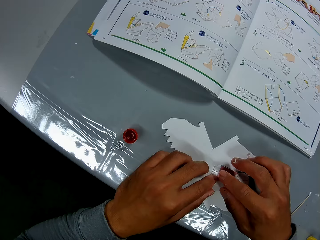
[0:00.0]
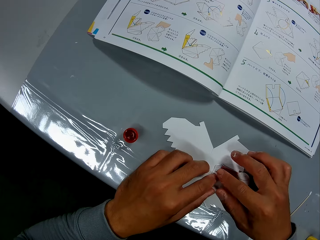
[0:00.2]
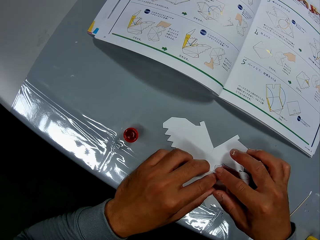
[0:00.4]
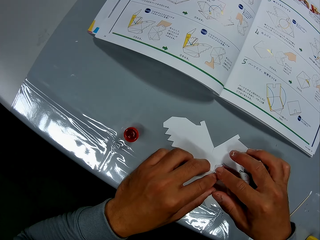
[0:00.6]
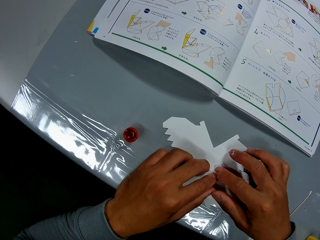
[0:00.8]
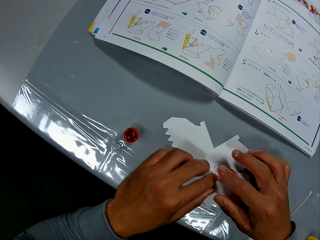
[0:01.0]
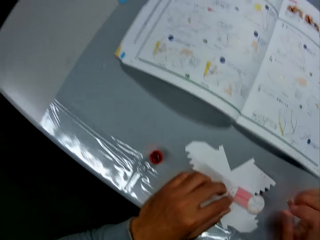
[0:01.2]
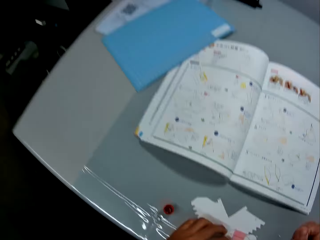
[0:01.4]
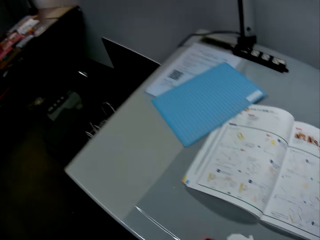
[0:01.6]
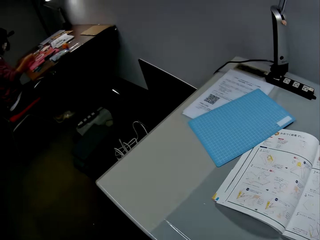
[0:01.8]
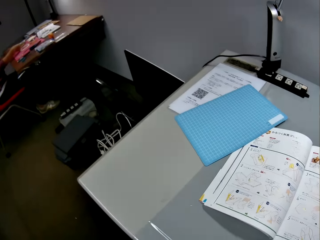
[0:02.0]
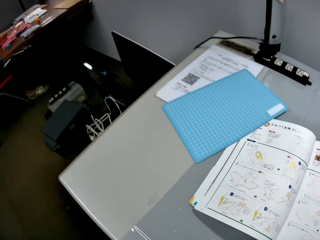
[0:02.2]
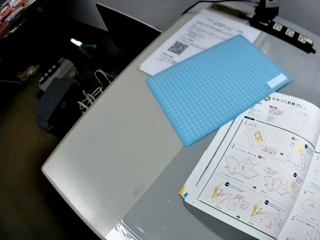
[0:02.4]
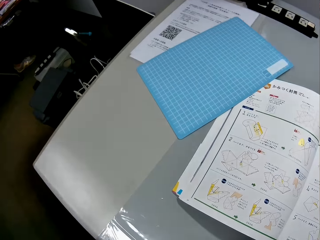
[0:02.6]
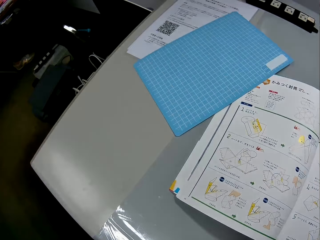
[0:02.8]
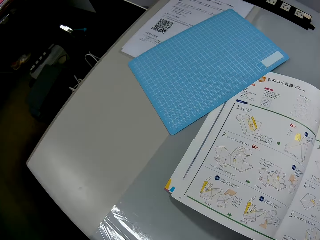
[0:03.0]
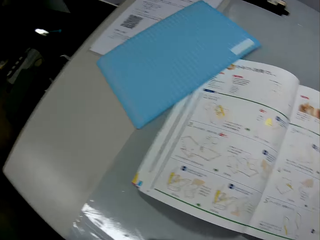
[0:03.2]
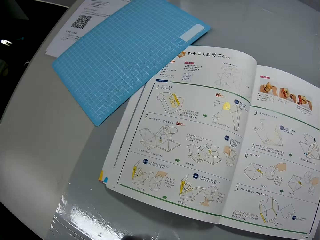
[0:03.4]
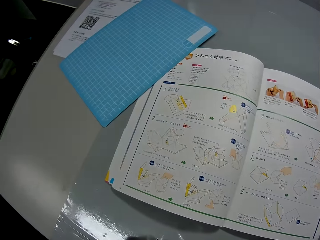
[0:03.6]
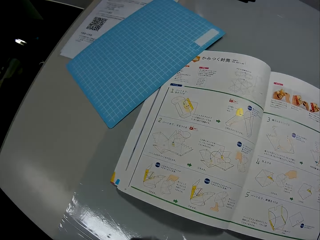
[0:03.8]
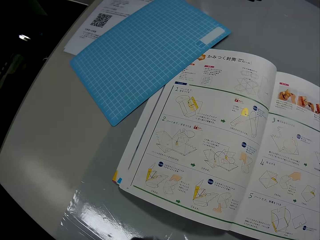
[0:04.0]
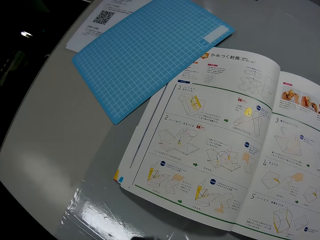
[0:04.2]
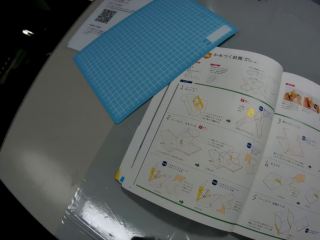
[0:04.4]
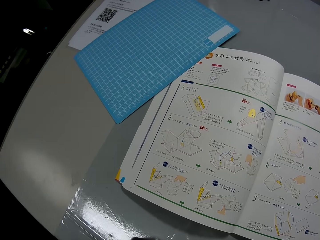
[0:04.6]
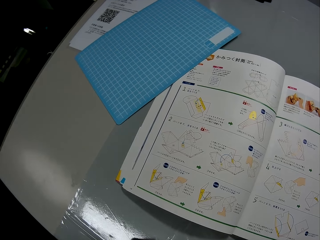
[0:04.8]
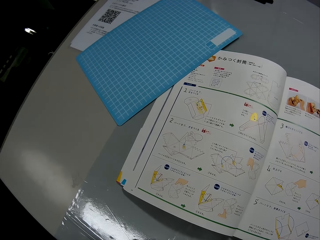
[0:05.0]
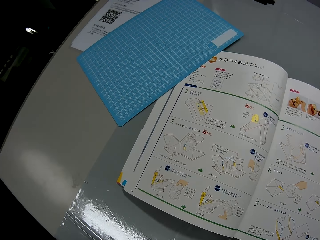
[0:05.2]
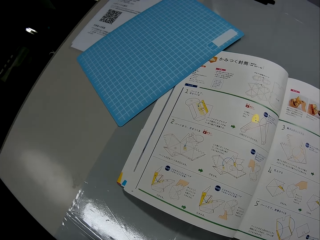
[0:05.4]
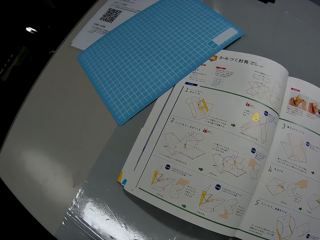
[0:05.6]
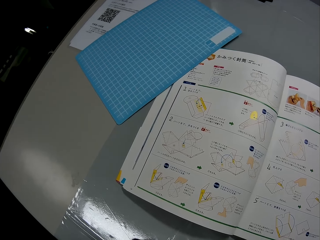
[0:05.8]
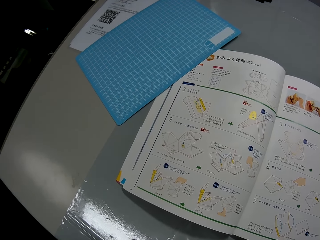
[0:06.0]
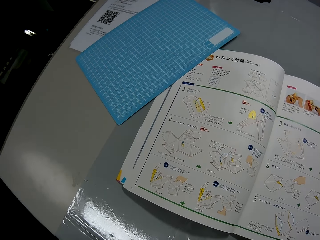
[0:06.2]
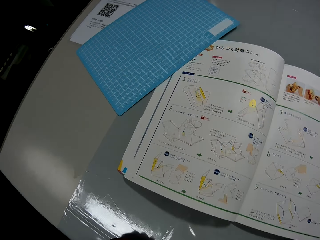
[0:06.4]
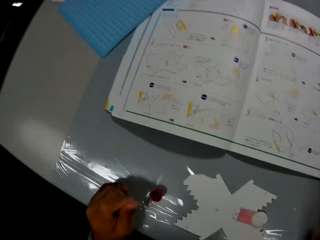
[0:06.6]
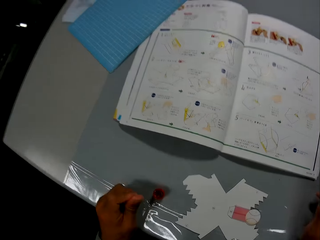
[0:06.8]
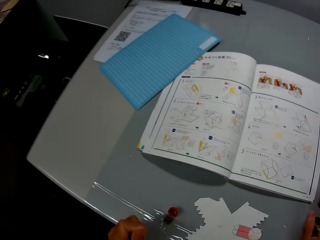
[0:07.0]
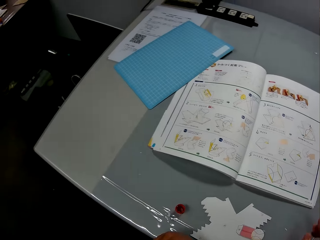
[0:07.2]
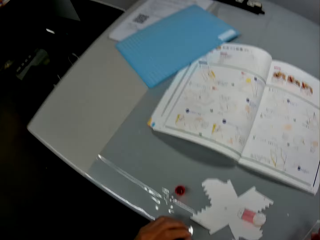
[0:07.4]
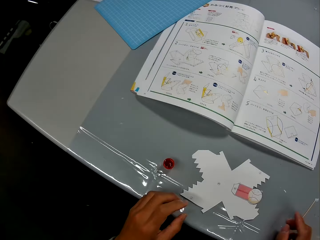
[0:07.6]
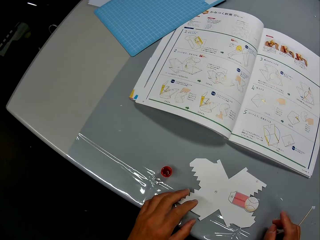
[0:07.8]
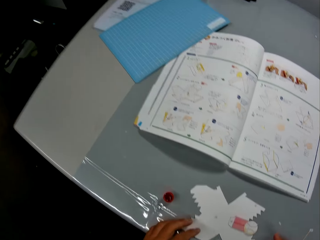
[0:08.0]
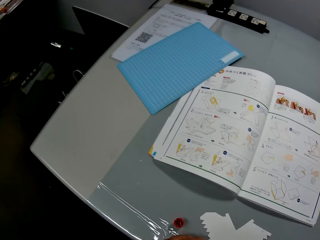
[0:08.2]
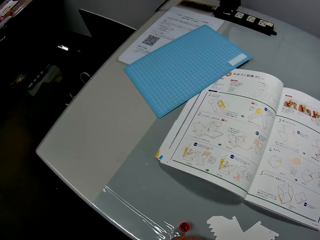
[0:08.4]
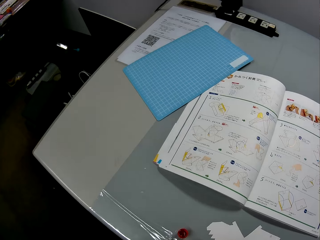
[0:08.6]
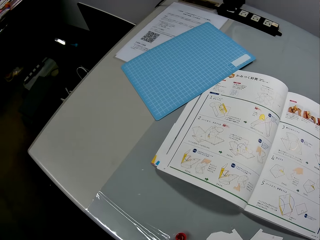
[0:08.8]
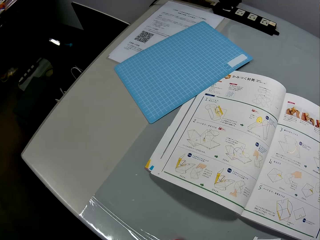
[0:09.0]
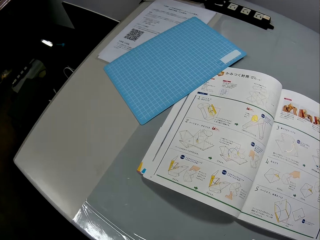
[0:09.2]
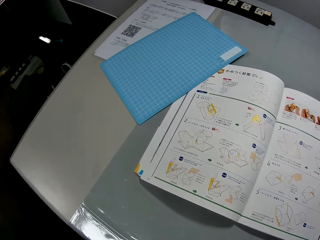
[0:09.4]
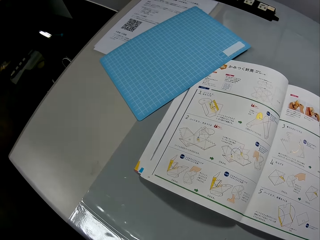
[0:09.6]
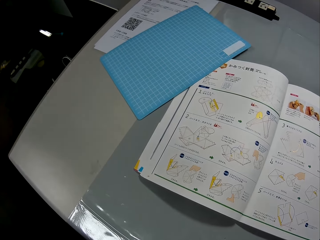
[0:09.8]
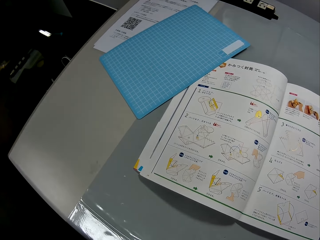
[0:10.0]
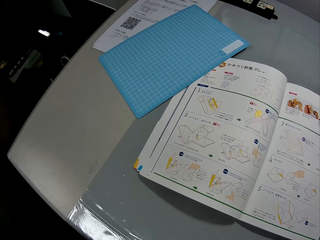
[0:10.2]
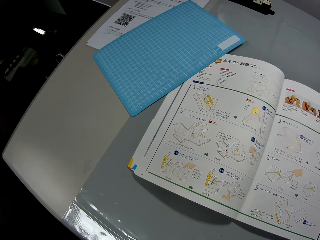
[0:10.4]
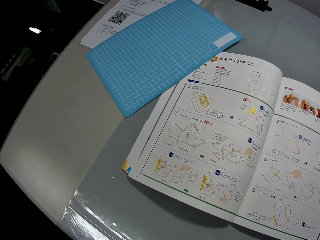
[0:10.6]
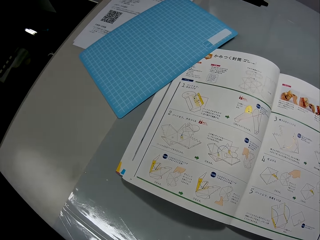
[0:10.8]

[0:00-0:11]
The camera wearer examines a paper craft on a work table. They sit on a chair in a paper work area. They touch the paper model. They check the craft illustrations in a craft book. They look at the paper craft on the table. They continue to check the craft illustrations in the craft book.

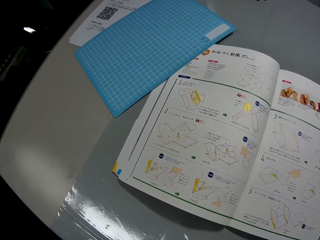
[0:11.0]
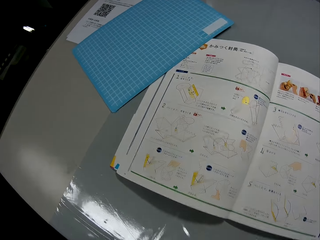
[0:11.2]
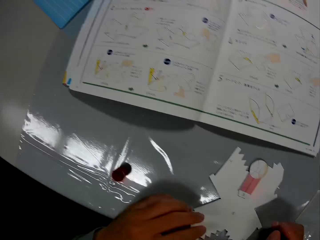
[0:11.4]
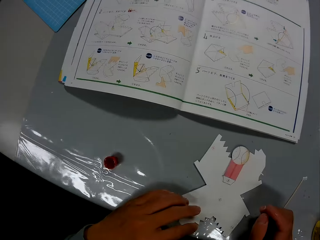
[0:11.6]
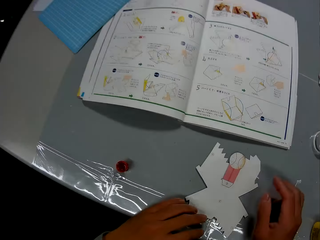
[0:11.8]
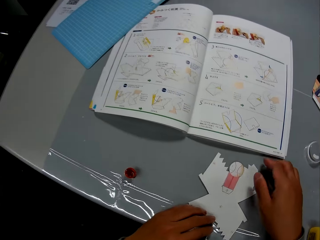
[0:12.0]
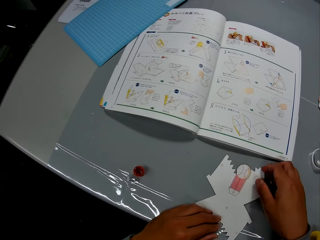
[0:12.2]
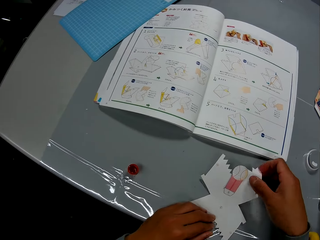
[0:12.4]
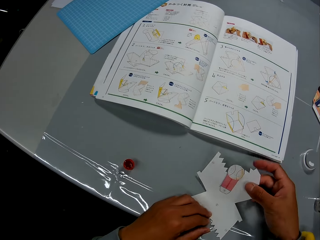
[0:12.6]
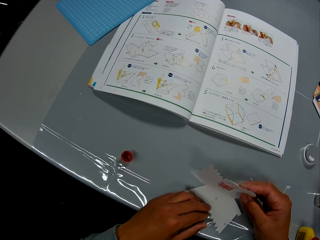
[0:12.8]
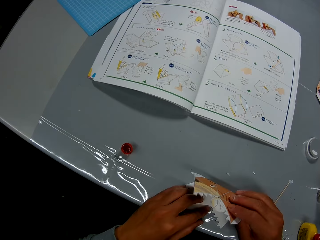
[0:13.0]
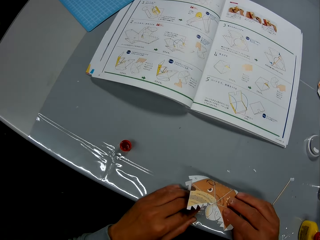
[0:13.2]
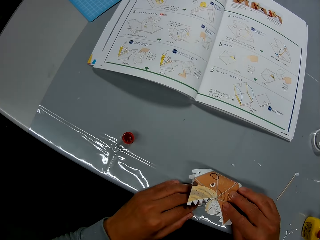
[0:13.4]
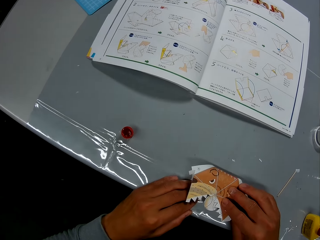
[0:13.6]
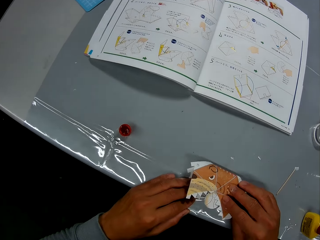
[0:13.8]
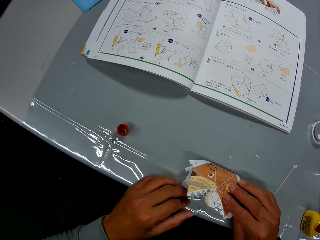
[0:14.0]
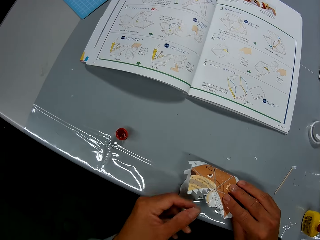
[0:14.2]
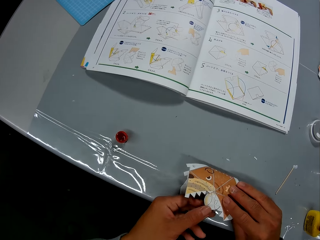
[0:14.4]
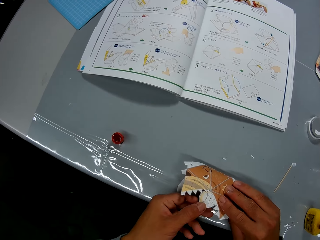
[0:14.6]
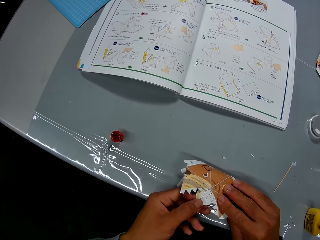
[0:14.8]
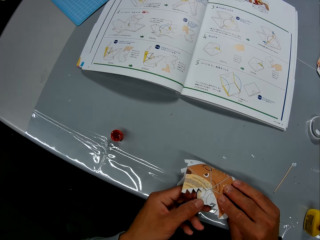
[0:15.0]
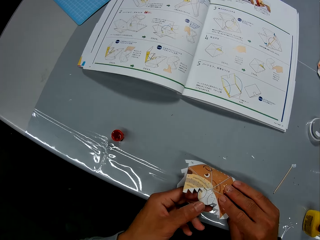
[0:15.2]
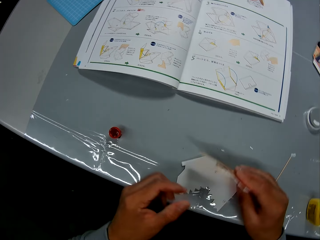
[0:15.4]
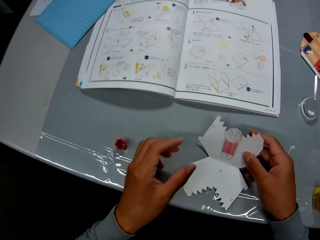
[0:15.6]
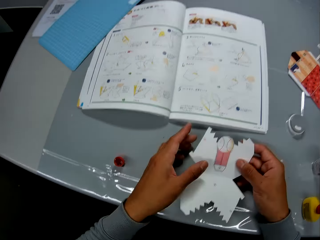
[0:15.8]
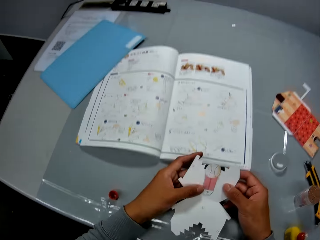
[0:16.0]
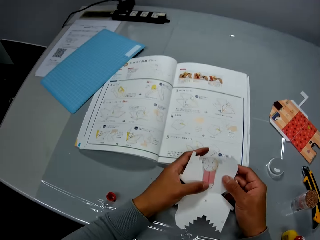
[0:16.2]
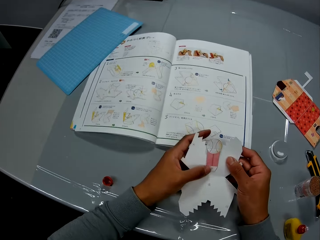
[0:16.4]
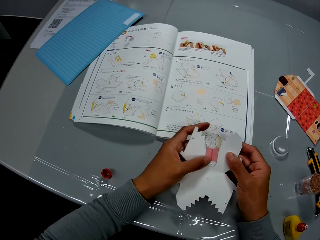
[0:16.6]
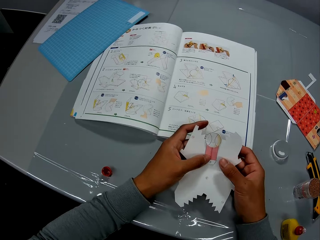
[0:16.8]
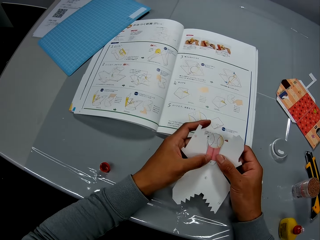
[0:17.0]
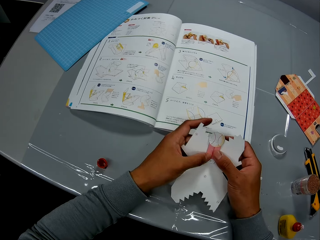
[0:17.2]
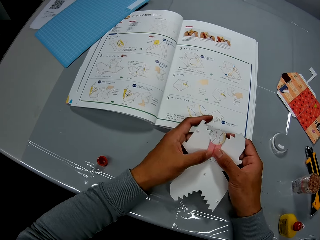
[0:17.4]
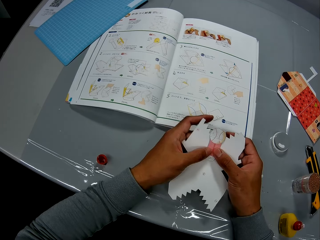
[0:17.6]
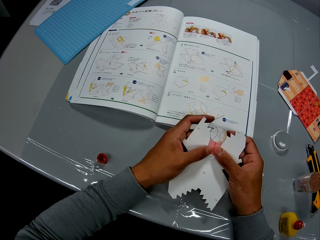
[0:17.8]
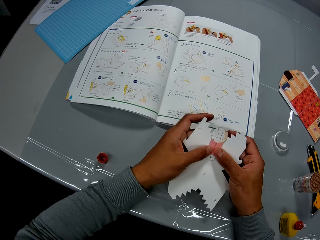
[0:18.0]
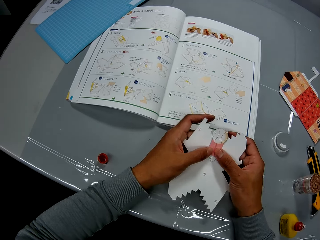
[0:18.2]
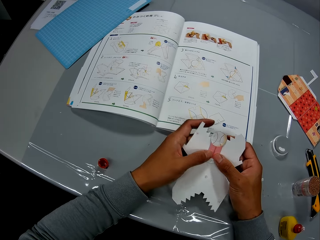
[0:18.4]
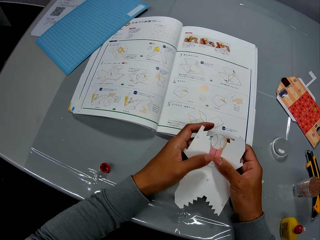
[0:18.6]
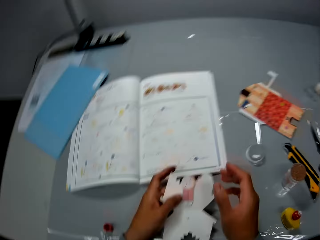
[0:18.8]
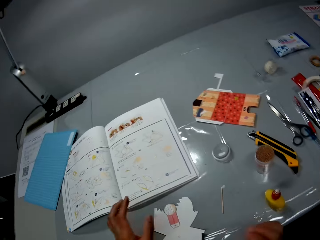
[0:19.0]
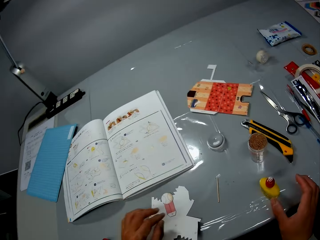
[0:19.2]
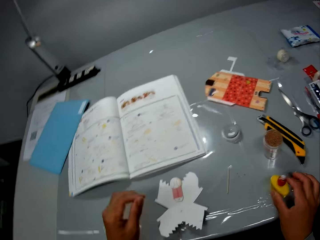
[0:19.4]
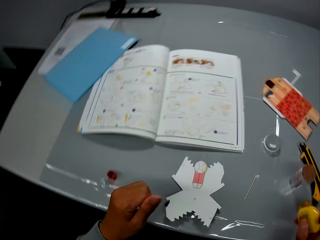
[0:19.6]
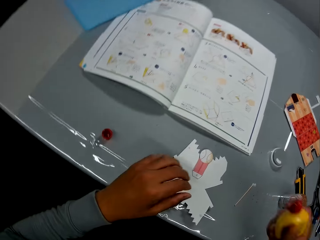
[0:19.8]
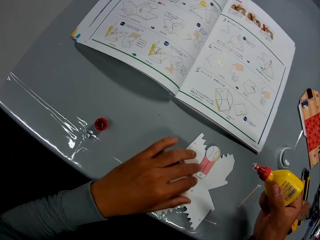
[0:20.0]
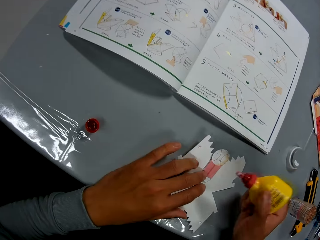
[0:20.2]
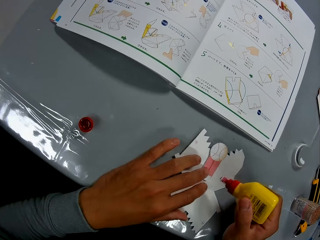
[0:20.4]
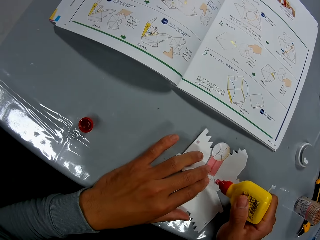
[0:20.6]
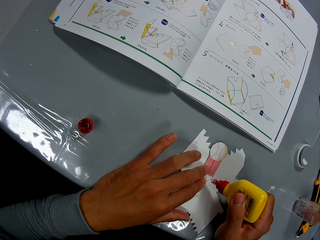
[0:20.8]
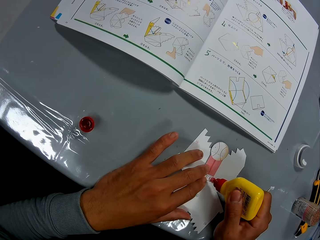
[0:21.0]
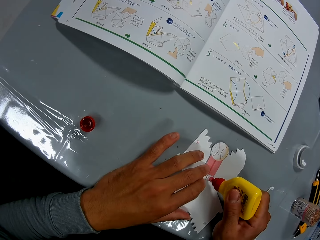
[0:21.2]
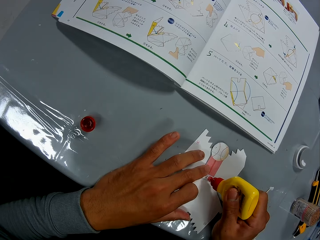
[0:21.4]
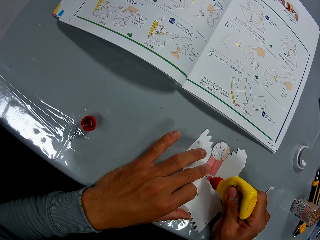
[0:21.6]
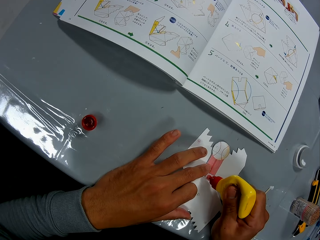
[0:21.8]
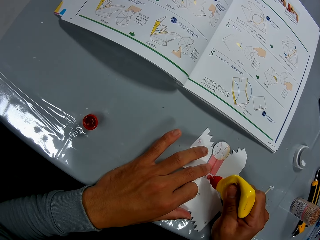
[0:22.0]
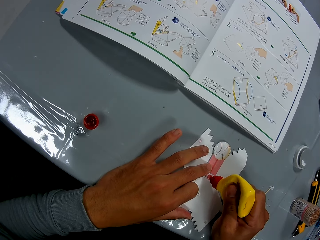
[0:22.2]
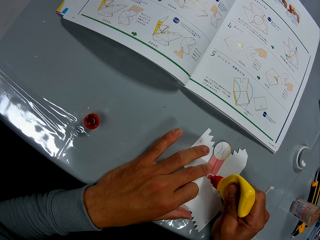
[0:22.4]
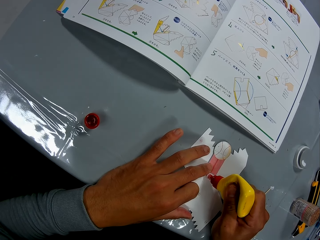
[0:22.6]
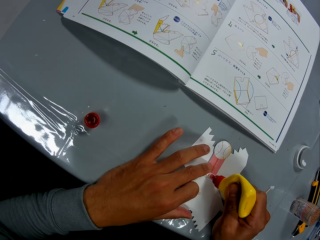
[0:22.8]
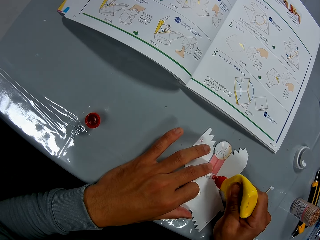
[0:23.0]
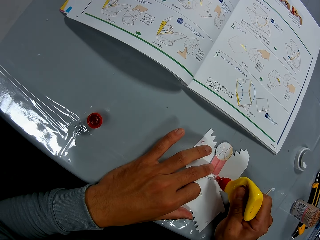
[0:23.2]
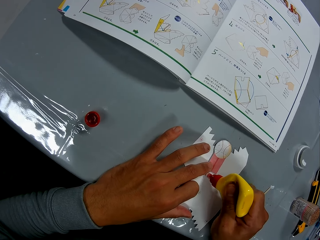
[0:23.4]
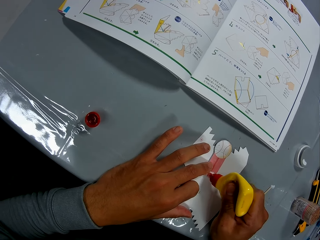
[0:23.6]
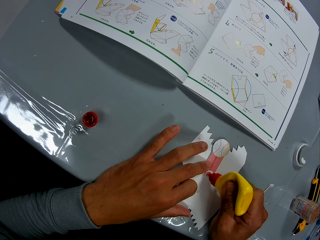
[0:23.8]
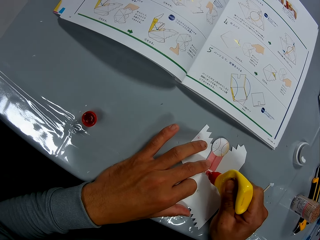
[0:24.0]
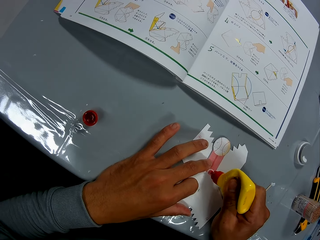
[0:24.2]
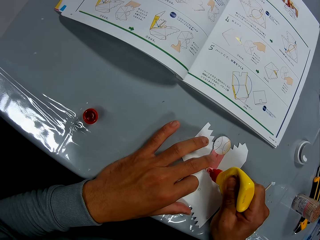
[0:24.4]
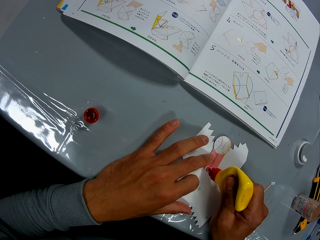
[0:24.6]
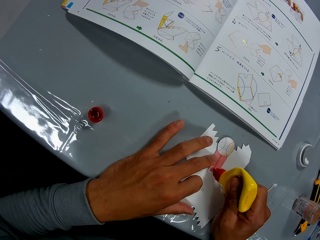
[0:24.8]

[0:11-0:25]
The camera wearer crafts with the paper craft. He looks at the paper model. He folds the paper model. He looks at the paper model. He touches the paper model. He unfolds the paper model. He picks the paper craft from the table. He holds the paper craft in his hands. He examines the paper craft. He drops the paper craft on the table. He picks a glue container from the right side of the table. He applies glue to the paper craft. He touches the paper model.
